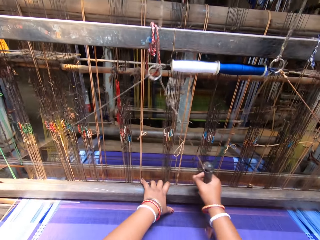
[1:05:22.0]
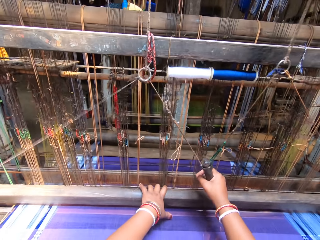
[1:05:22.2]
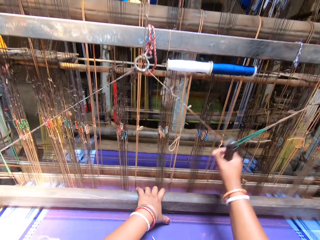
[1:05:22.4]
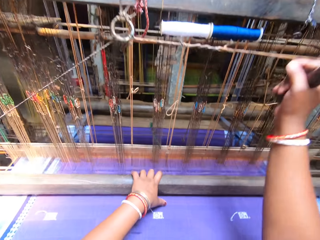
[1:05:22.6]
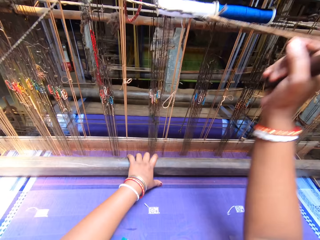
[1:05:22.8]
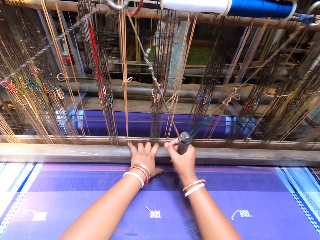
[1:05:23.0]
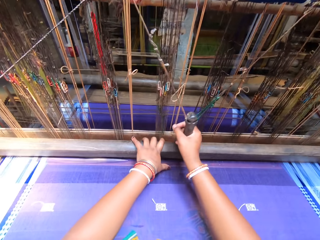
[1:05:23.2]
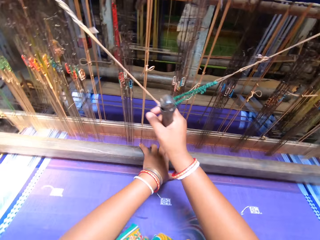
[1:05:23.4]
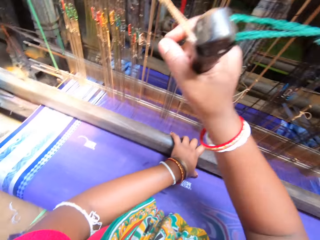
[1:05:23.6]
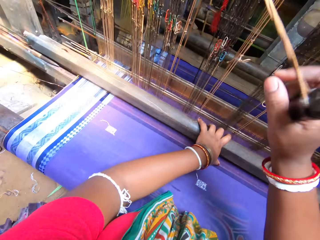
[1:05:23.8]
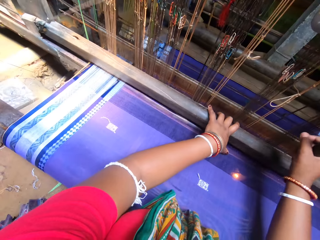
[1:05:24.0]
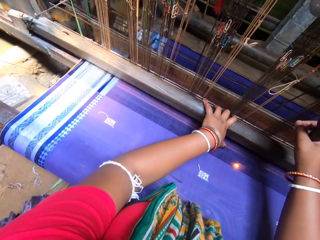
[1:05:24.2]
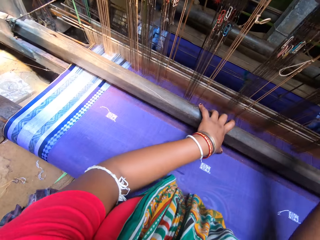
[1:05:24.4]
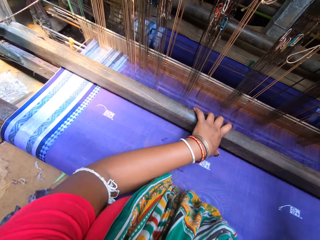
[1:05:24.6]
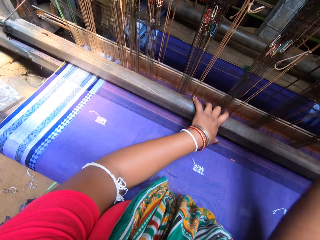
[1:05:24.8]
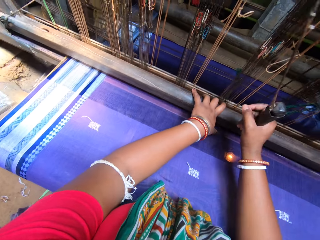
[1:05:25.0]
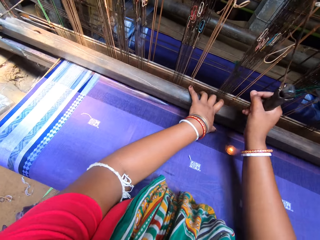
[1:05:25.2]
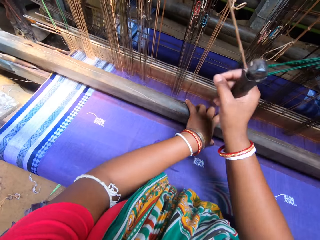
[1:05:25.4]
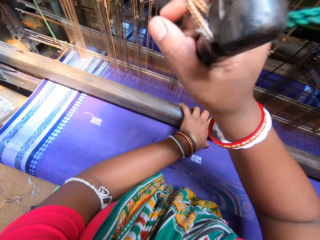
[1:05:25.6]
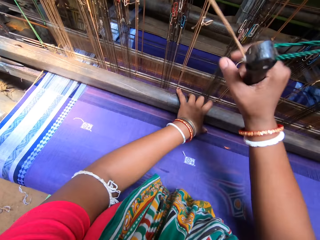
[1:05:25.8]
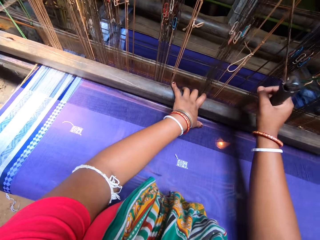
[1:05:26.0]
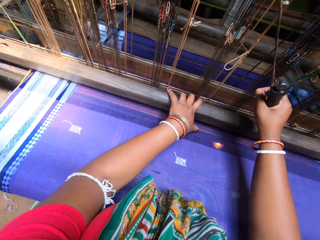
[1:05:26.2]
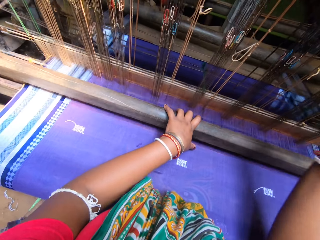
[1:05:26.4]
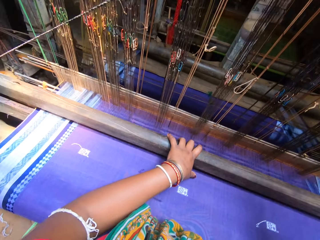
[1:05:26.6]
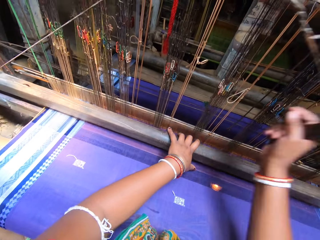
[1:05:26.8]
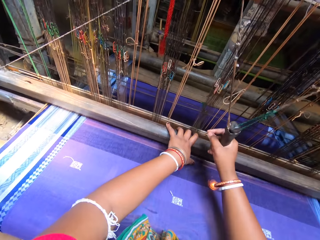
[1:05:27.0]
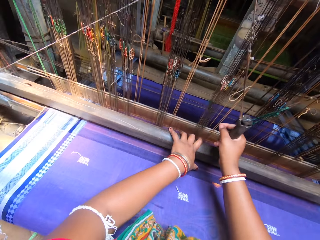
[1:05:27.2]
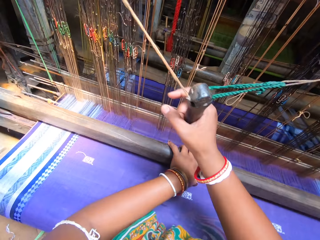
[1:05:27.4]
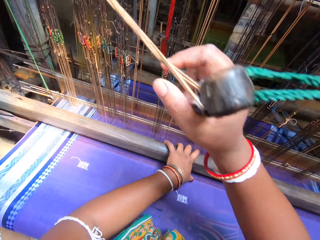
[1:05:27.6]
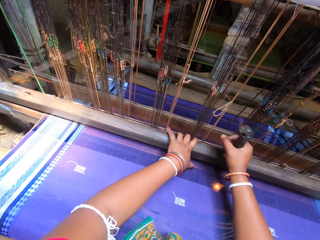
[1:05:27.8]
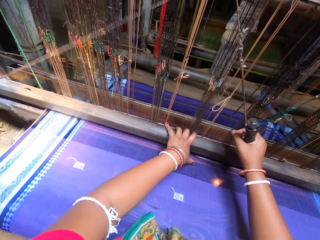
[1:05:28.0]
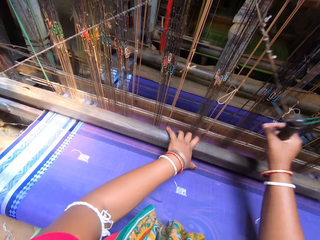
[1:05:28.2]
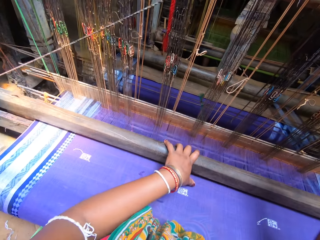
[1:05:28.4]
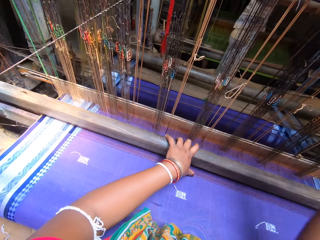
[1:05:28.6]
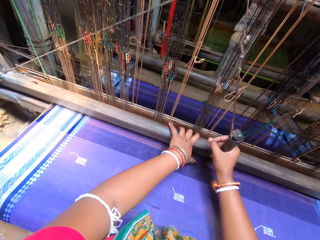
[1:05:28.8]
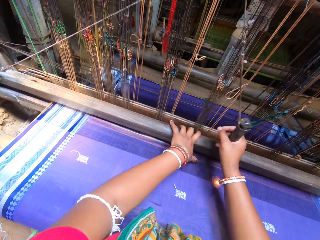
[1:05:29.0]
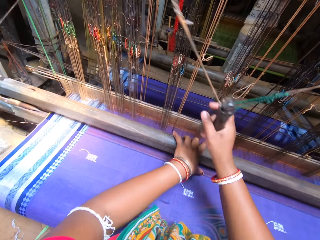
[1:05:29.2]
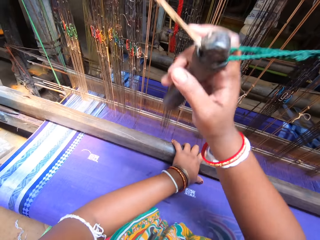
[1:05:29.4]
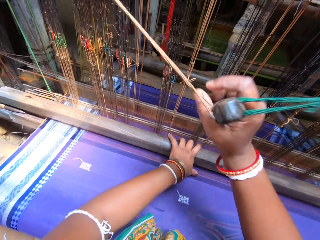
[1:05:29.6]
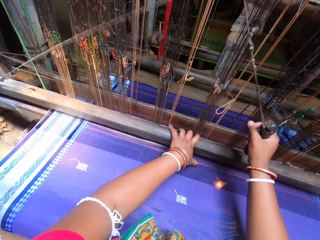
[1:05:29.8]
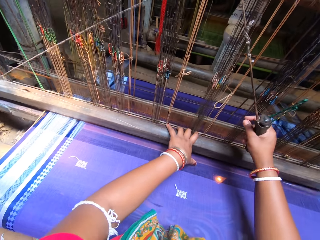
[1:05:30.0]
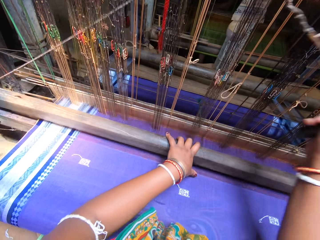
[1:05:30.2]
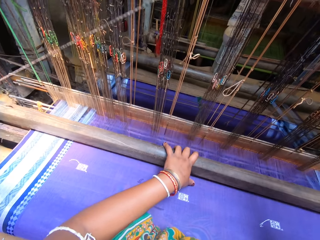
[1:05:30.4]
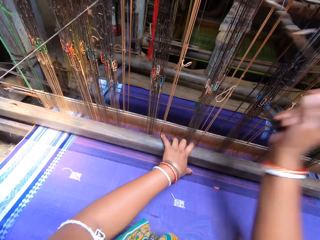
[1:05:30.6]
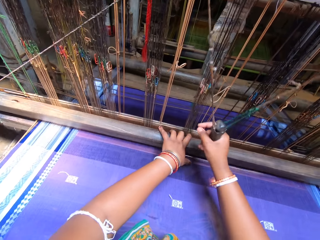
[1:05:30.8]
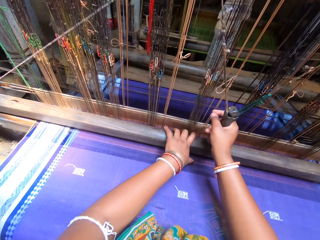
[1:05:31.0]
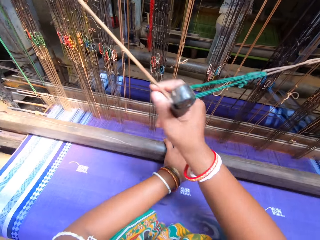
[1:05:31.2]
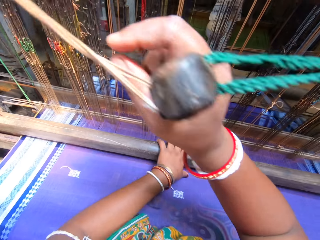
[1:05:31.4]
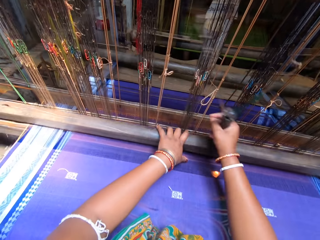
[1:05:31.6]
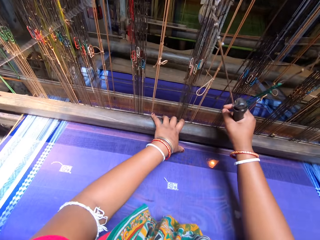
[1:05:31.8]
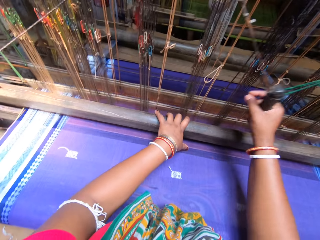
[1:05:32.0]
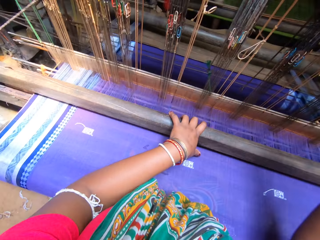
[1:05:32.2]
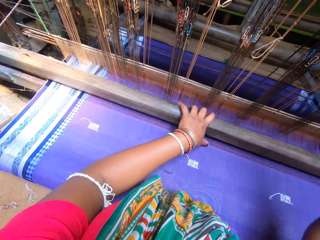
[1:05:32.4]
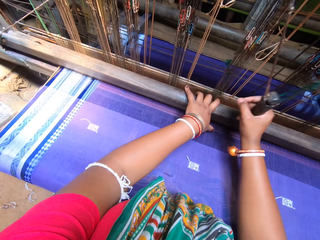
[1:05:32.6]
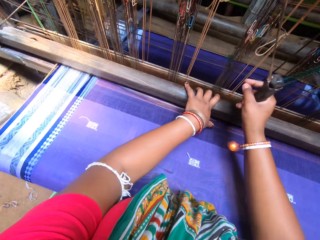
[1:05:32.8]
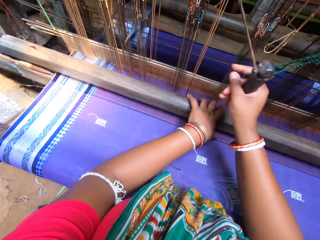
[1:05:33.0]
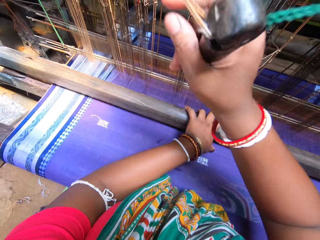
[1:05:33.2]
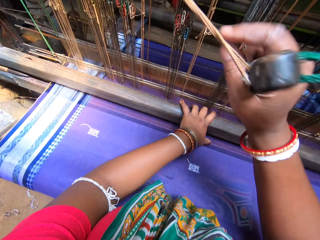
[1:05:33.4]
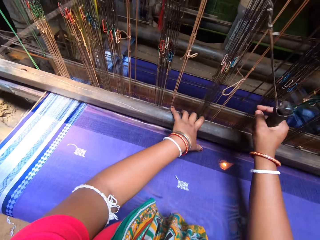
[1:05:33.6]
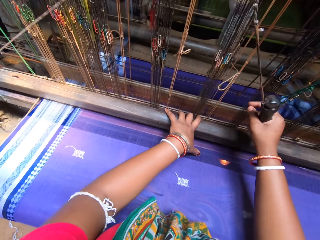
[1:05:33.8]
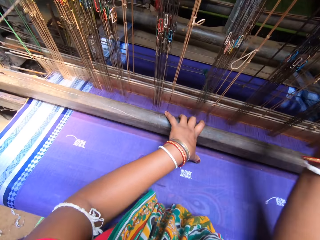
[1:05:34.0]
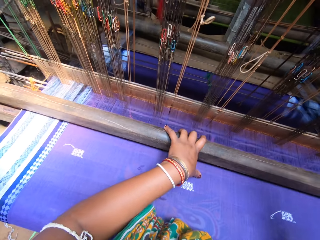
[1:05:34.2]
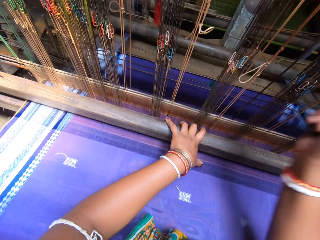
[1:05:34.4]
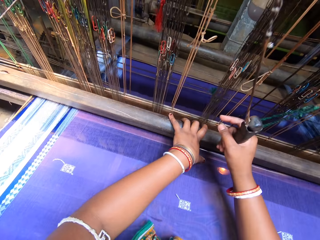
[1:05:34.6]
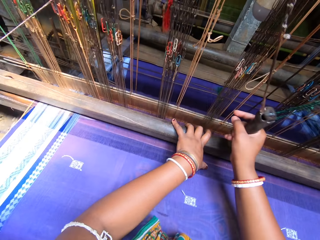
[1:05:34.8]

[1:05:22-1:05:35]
The camera wearer weaves the garment with the weaving loom. They look at the warps.

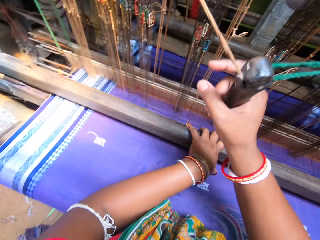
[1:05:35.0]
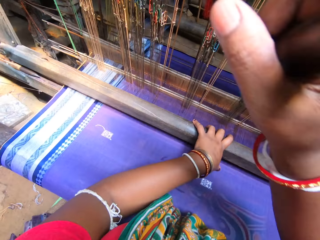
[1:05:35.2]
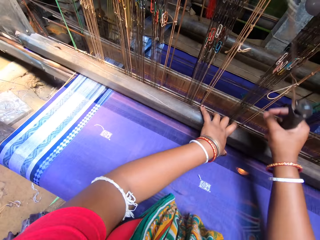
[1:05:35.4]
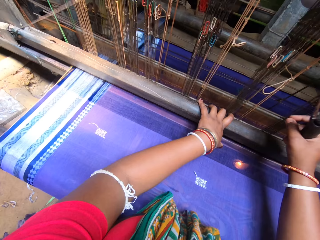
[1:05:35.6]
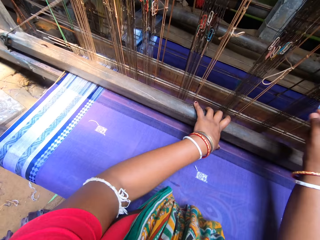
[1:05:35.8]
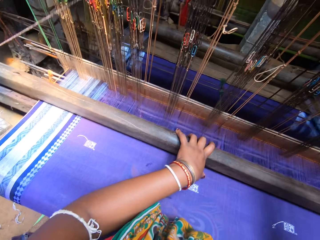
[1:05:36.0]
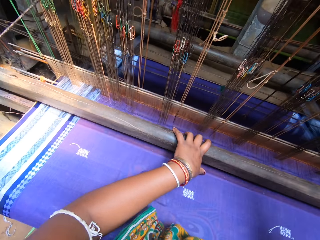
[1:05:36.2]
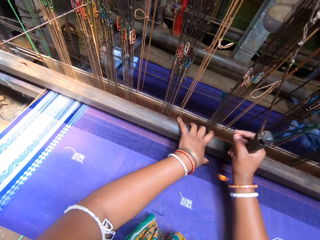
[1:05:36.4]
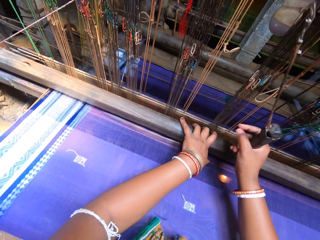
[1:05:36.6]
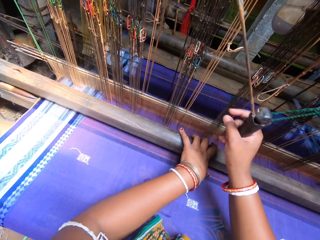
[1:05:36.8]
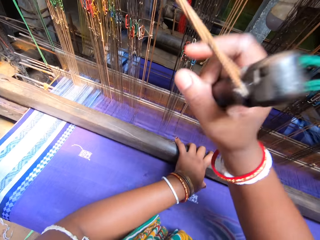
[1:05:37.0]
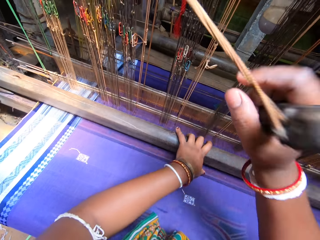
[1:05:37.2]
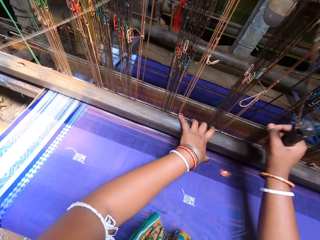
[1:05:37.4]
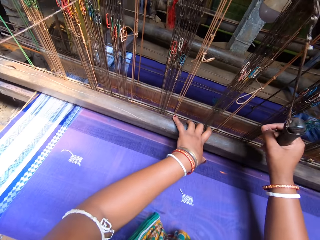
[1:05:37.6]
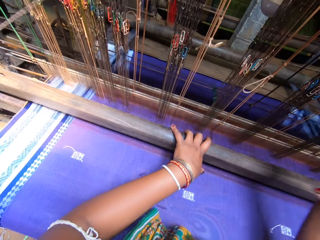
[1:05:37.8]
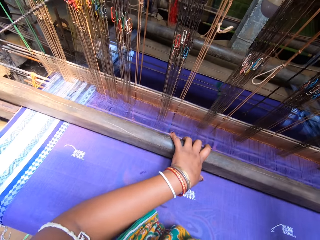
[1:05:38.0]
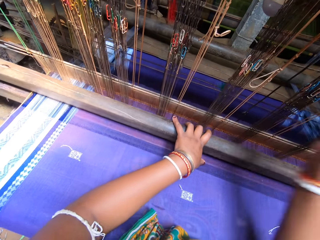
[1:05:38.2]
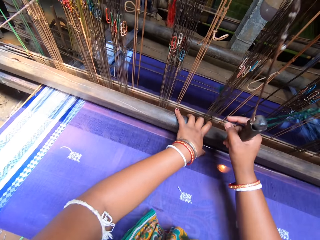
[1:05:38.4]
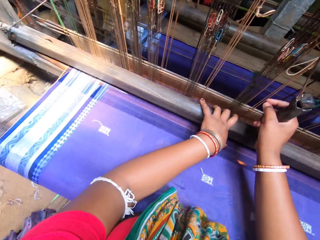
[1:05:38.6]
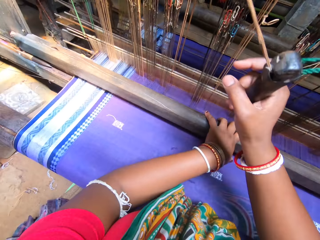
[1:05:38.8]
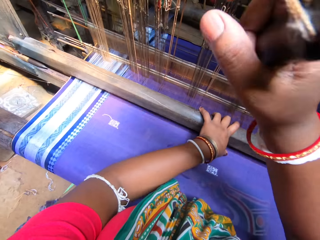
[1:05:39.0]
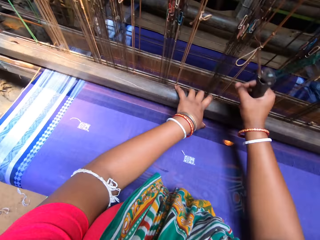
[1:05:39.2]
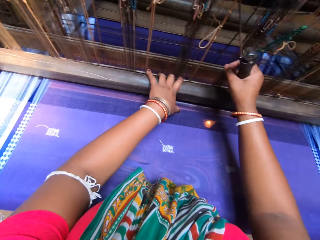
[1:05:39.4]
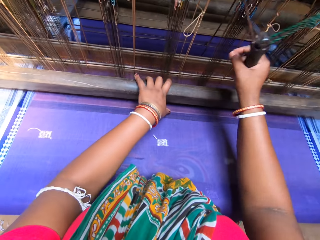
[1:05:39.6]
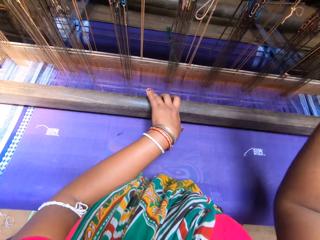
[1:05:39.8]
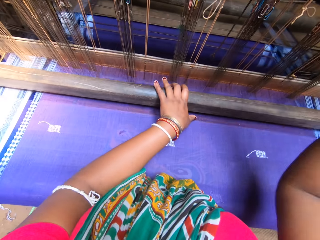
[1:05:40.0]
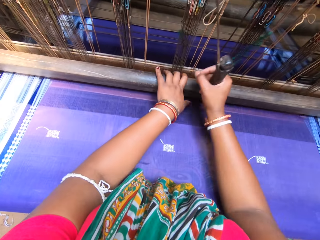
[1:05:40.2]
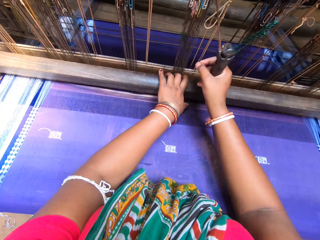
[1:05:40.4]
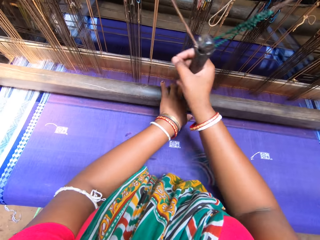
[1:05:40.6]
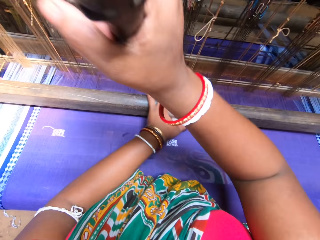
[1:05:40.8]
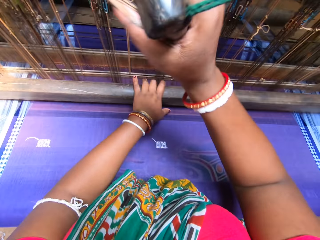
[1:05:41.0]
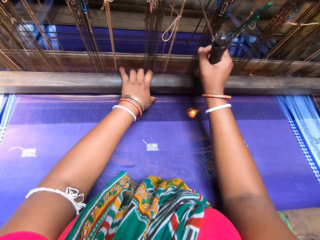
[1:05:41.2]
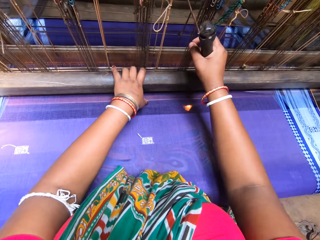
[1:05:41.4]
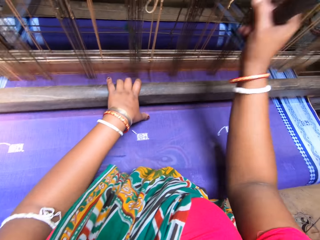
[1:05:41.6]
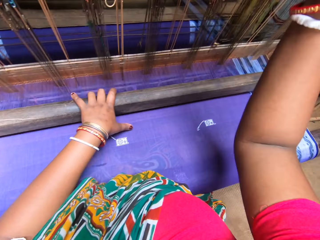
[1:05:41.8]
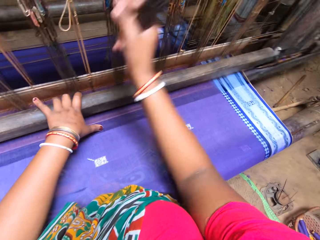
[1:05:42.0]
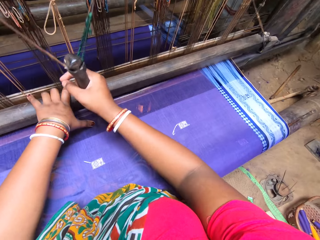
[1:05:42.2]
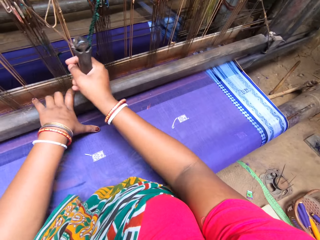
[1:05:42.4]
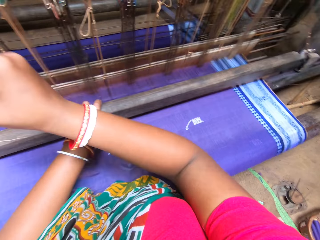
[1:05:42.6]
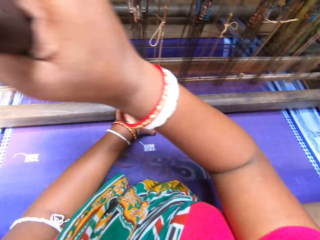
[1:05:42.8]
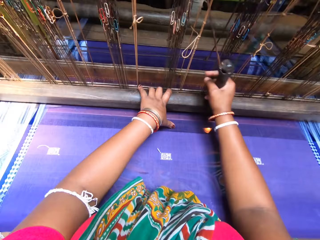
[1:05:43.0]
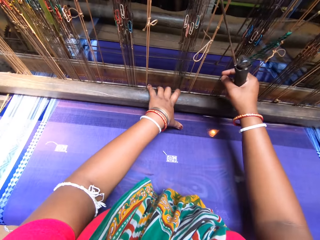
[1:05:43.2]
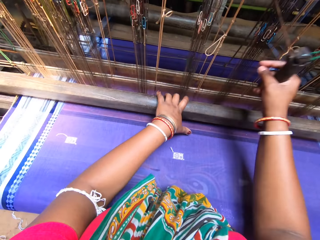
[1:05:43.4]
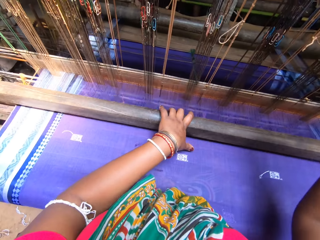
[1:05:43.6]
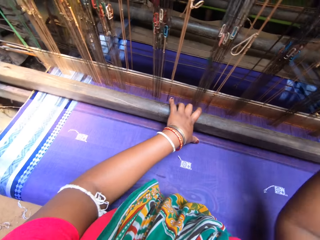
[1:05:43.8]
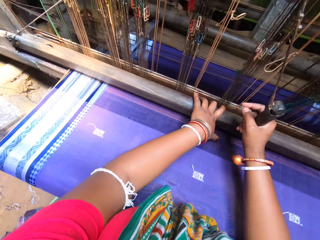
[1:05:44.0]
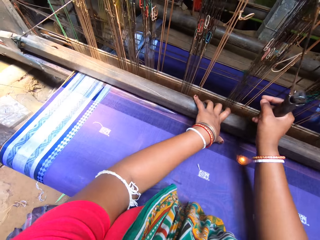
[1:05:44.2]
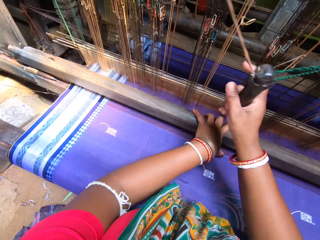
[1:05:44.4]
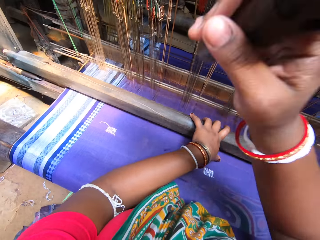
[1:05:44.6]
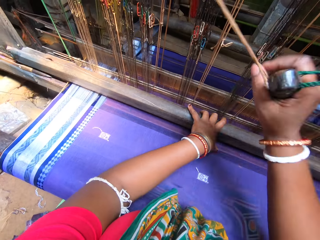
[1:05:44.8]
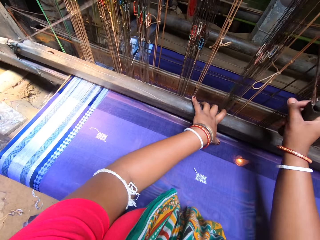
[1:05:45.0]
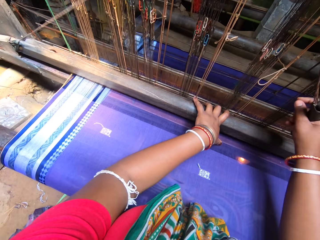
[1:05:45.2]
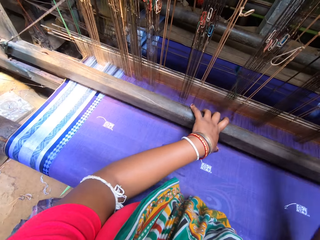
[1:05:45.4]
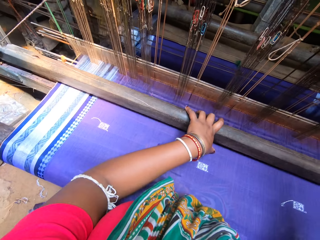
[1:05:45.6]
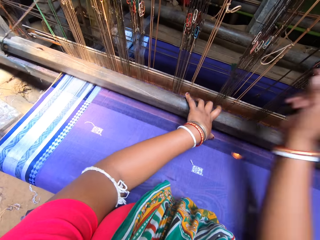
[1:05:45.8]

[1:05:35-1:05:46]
The camera wearer looks at the garment. They beat the weaving loom with the beater.
